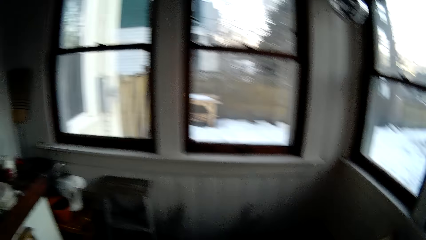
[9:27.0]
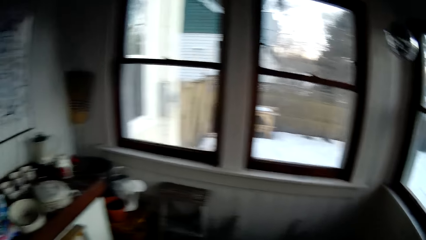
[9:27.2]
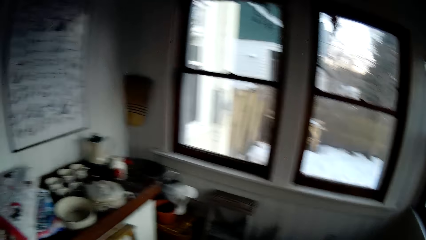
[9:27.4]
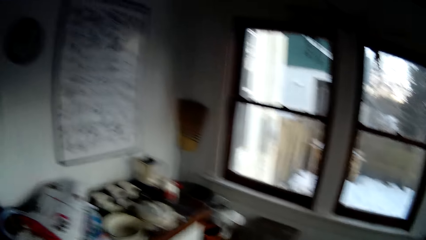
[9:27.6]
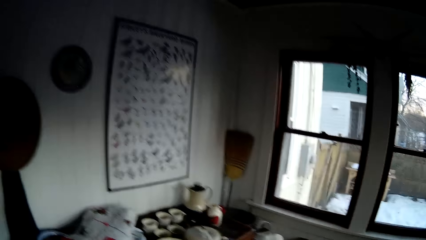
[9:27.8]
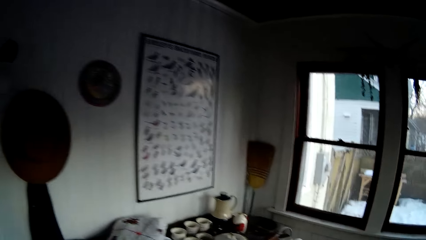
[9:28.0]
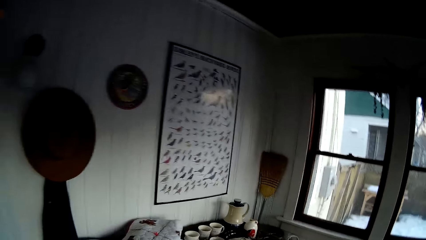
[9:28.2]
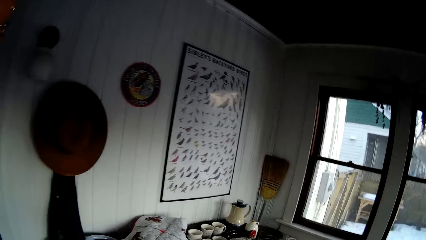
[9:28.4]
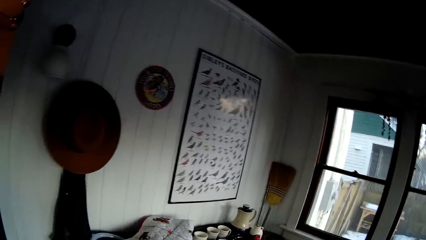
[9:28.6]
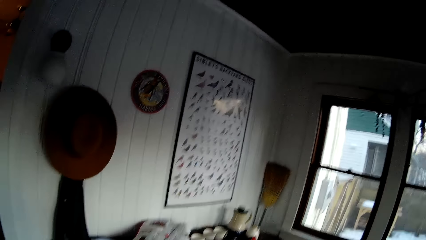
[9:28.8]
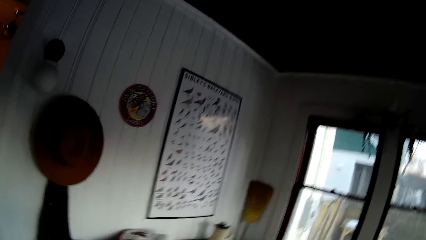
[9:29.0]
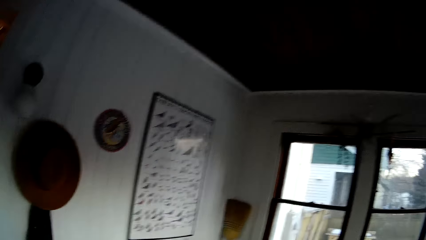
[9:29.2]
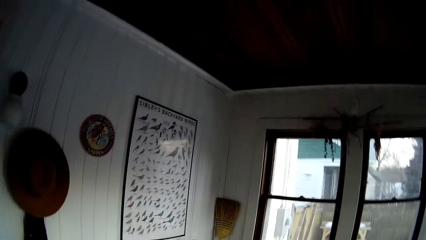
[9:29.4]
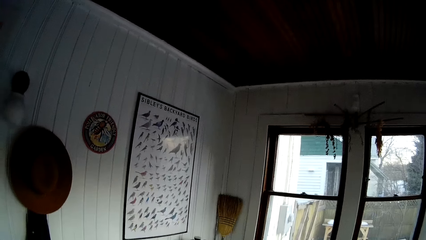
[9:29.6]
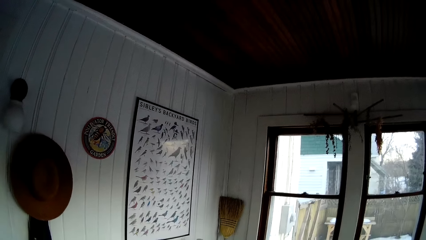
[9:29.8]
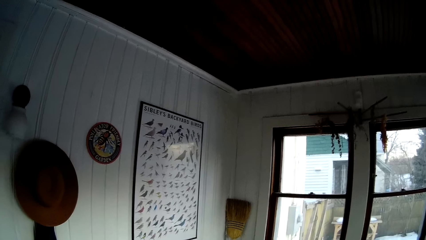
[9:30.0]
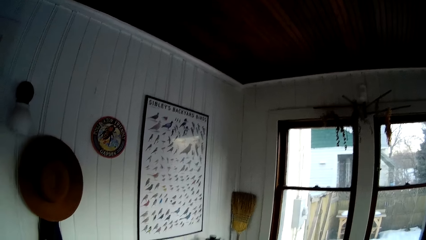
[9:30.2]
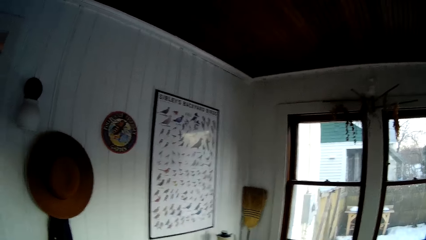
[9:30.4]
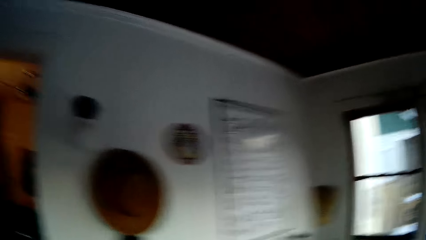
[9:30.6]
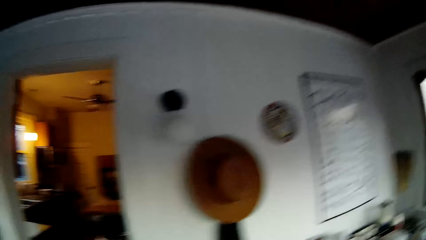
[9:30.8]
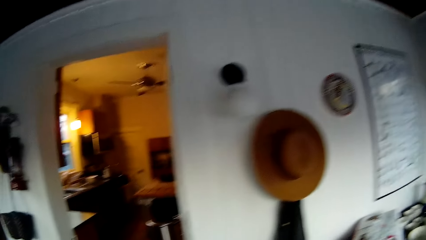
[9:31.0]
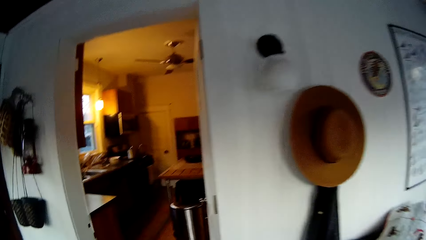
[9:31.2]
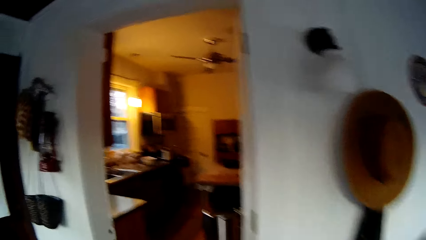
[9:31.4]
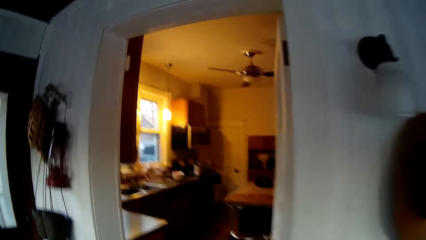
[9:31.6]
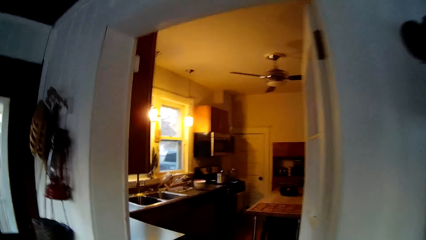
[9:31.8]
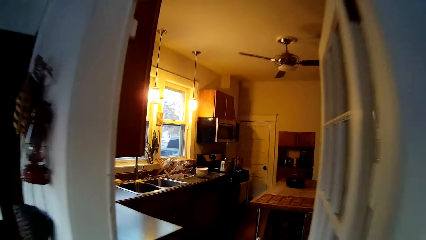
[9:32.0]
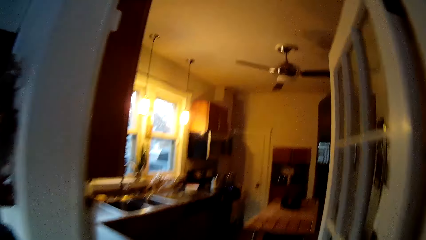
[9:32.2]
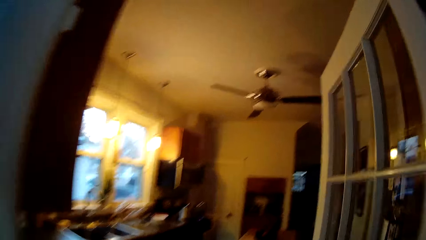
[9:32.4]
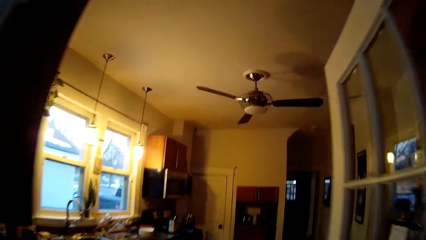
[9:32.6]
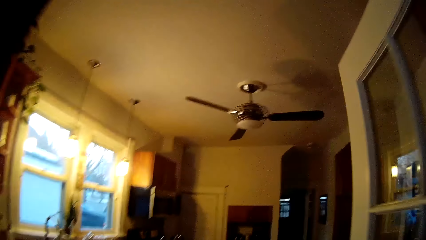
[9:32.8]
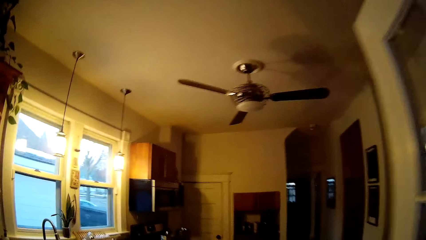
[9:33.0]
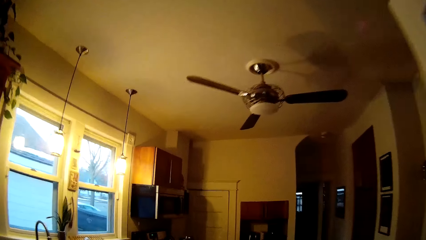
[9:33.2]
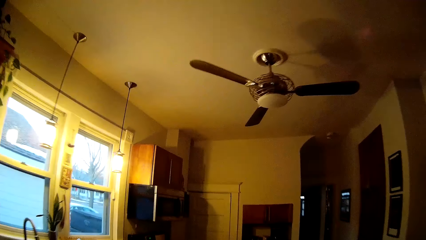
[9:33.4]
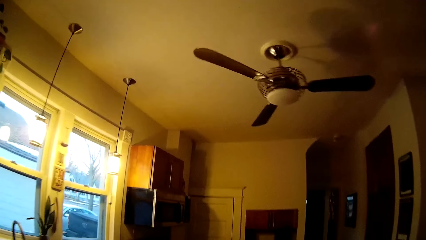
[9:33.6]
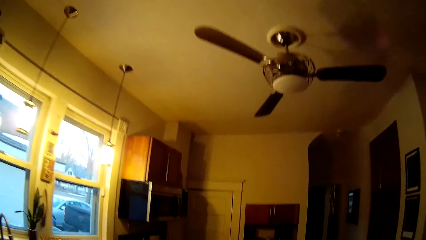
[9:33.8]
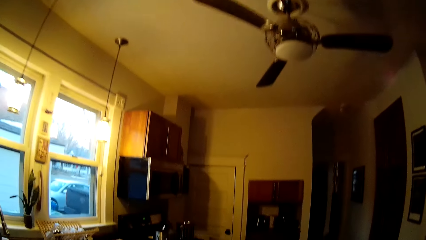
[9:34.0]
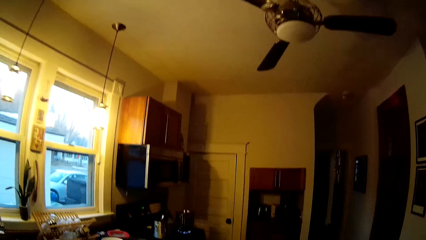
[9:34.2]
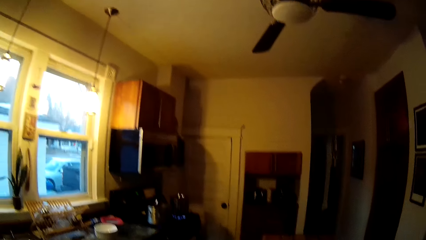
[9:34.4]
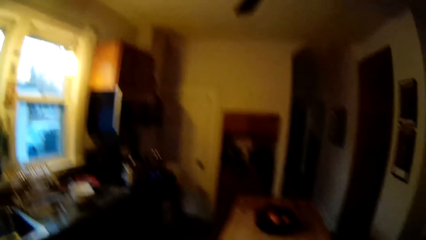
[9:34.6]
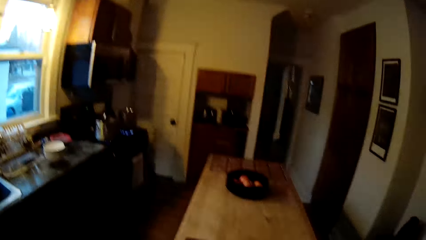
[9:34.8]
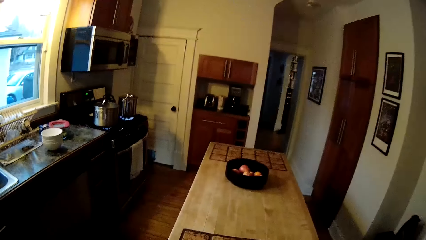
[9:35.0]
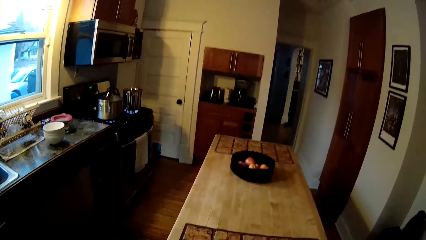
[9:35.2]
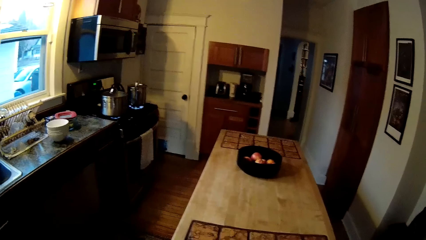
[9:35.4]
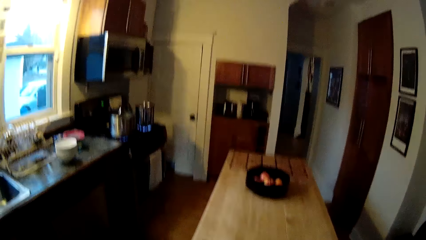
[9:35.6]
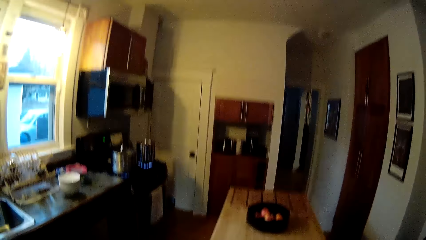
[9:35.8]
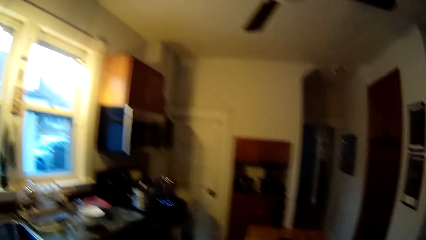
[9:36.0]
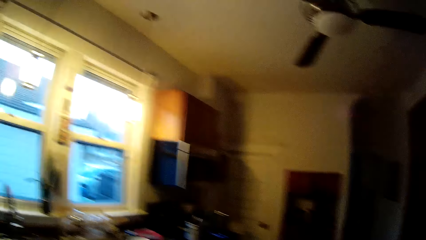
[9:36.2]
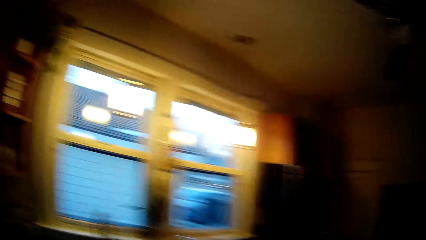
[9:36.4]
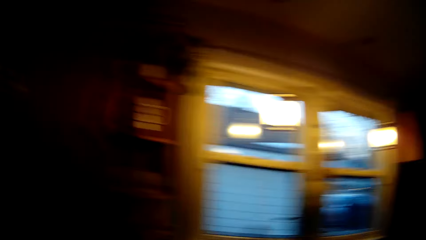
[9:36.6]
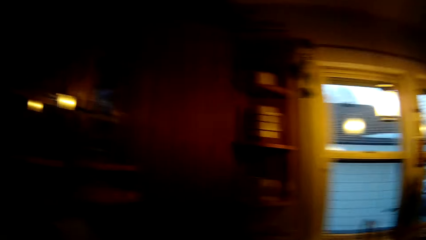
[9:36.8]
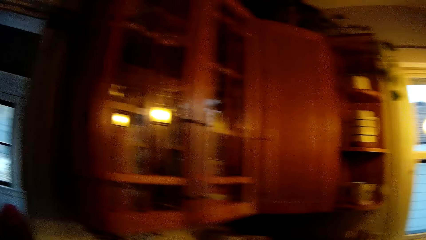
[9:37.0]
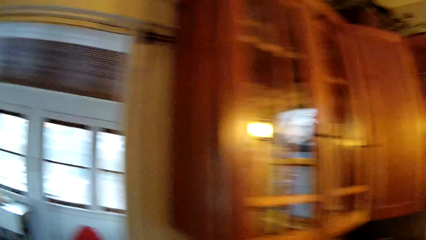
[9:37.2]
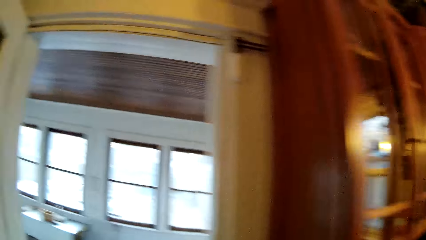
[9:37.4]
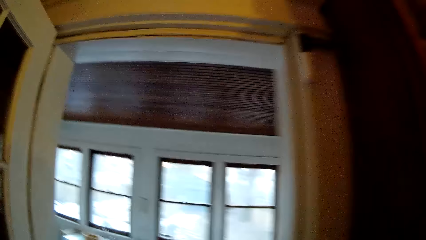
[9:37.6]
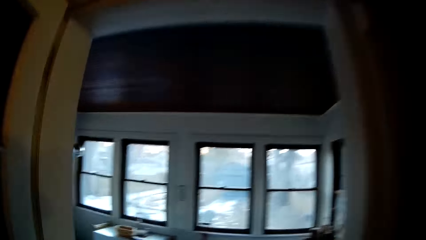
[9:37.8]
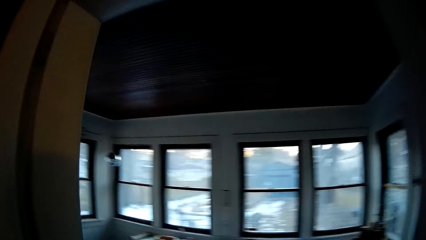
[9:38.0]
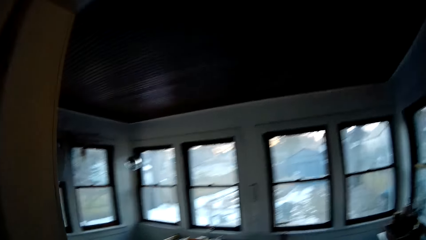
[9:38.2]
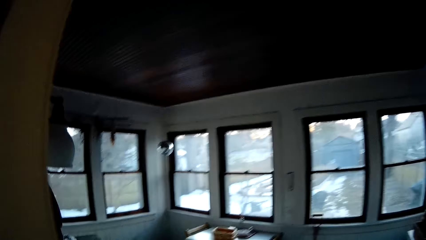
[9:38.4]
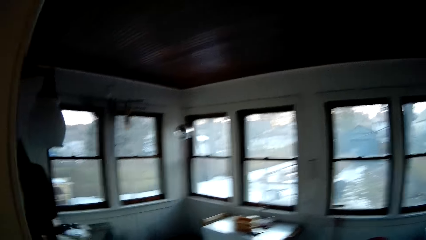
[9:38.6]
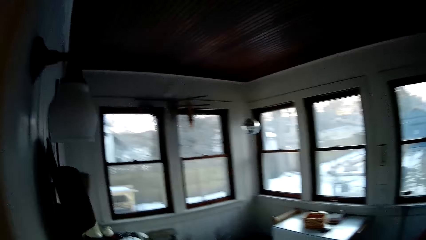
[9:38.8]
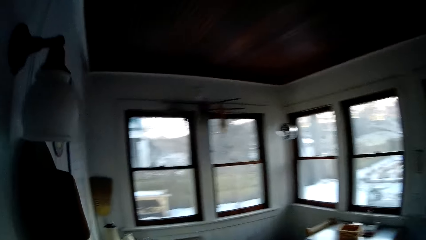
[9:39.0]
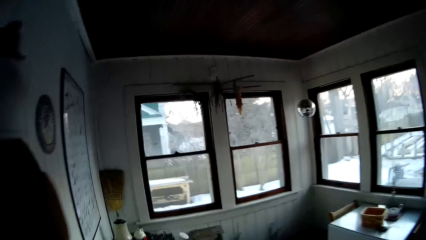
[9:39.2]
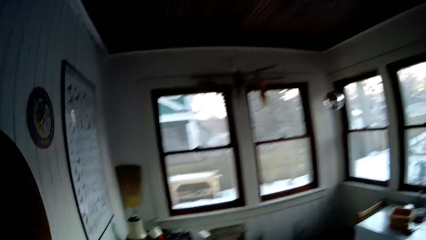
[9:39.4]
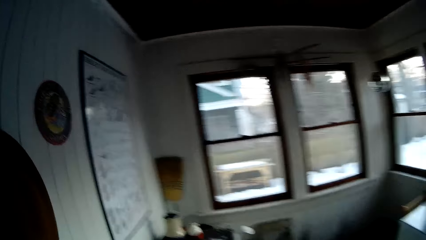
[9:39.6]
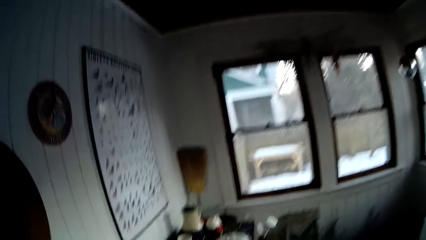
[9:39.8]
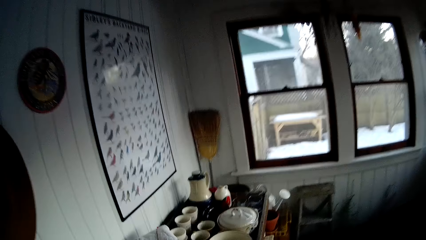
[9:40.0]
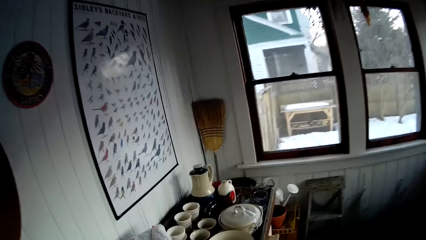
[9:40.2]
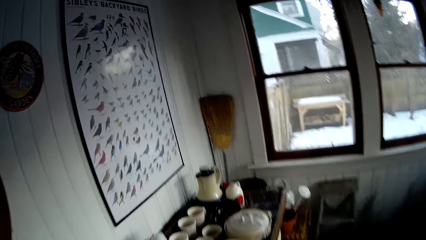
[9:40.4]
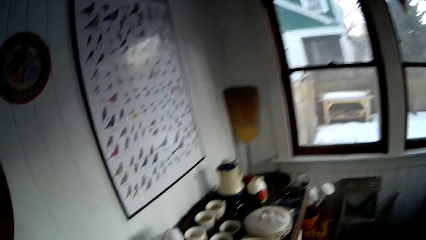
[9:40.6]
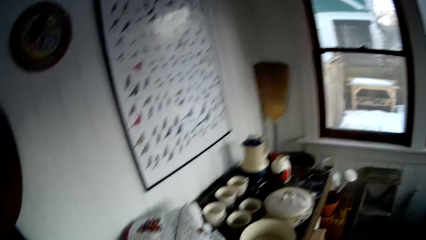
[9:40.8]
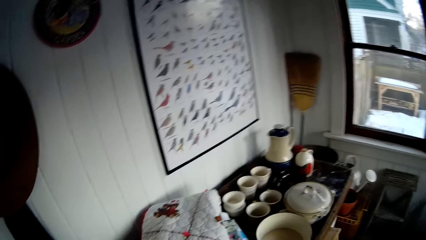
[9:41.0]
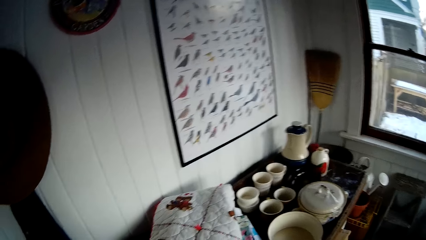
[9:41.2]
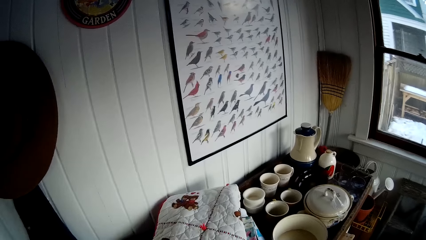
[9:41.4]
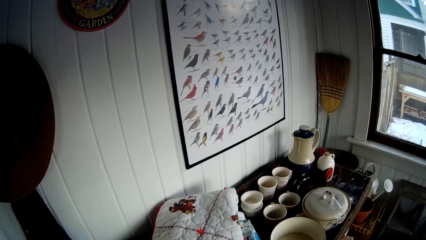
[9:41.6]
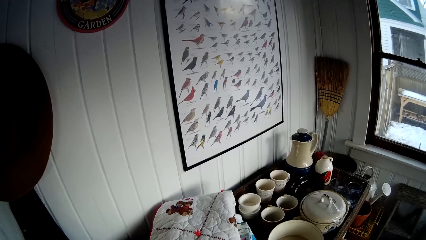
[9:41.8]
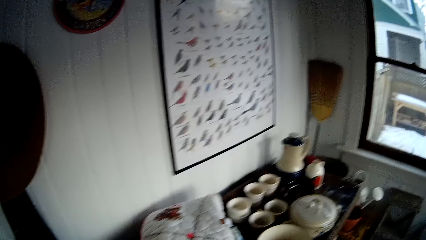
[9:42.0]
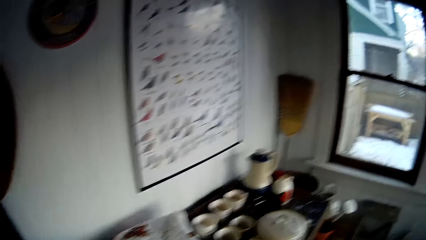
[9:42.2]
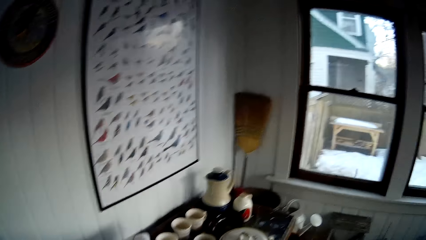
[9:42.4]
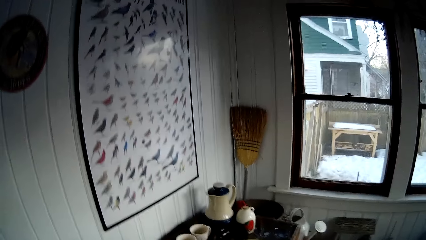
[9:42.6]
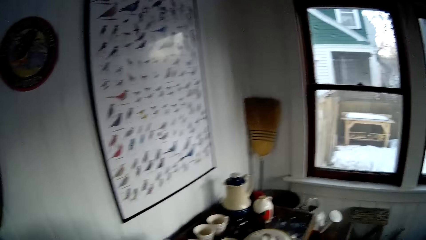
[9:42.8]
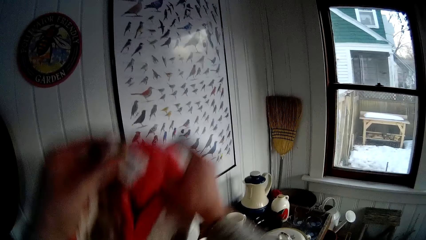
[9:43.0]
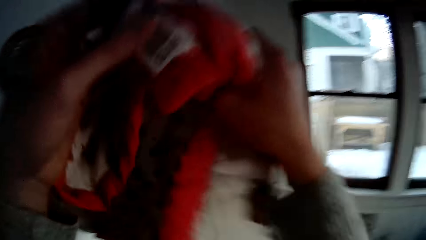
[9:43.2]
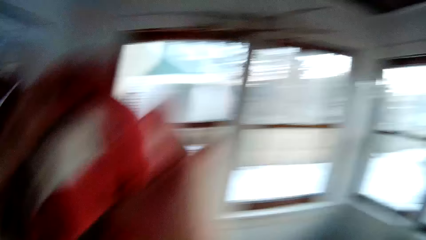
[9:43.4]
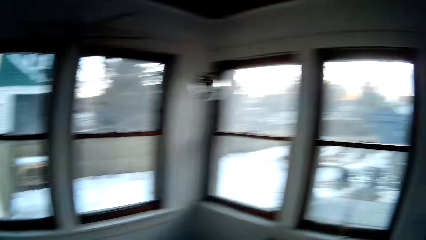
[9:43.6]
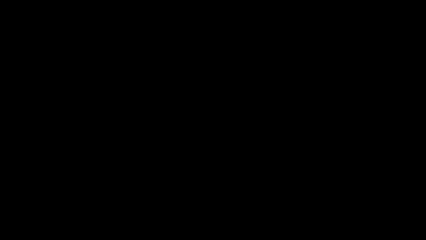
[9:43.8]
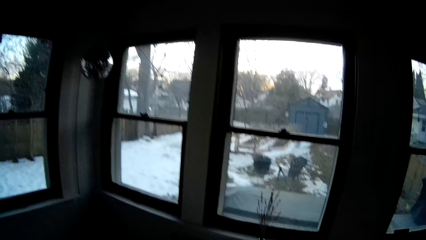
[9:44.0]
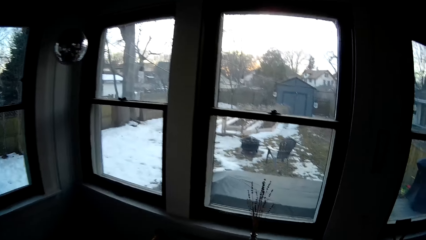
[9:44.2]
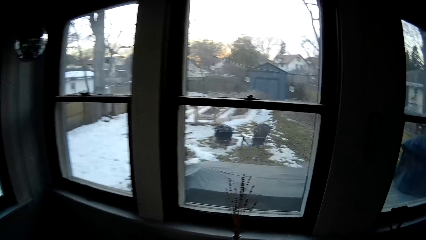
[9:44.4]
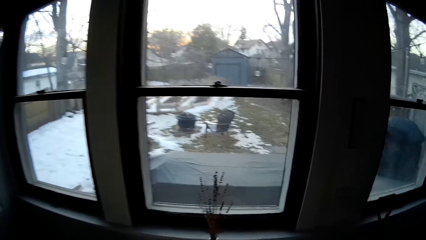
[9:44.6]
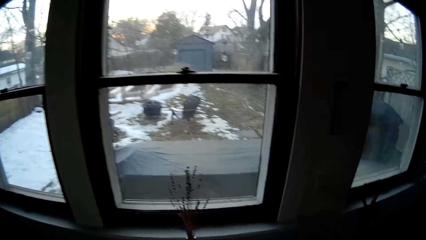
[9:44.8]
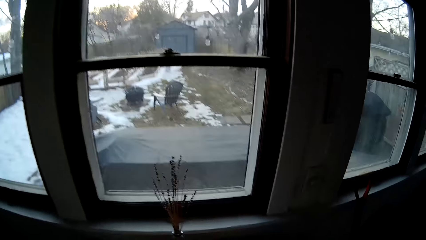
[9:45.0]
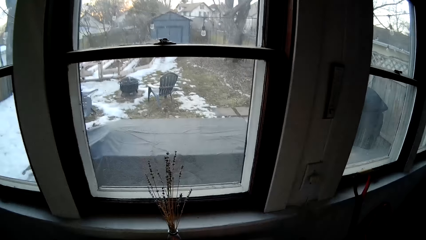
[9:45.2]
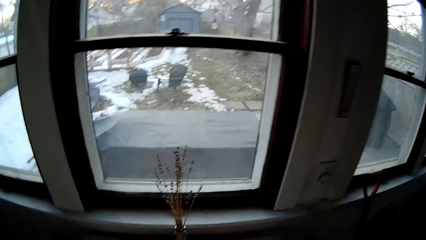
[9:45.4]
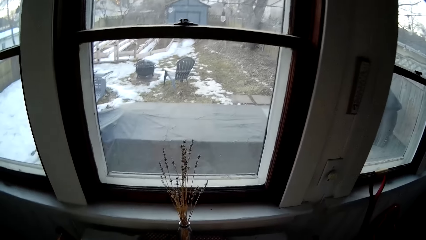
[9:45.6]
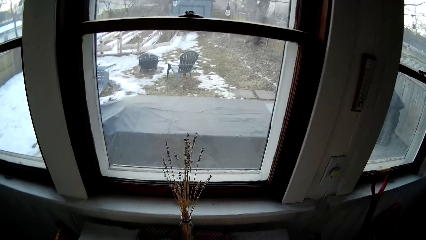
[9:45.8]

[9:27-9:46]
The camera wearer walks towards a kitchen. They walk towards a room. They pick up a piece of cloth from a table in the room with both hands. They move the cloth.
